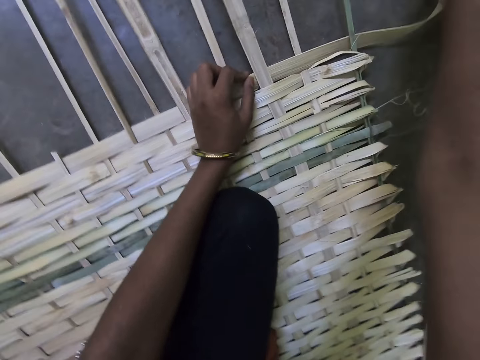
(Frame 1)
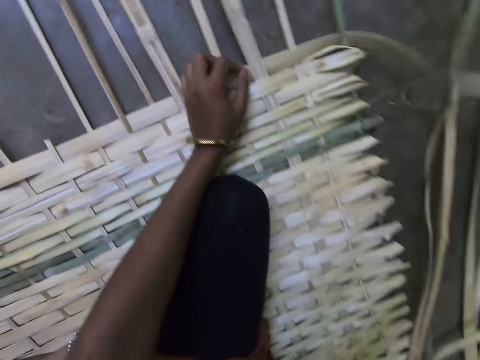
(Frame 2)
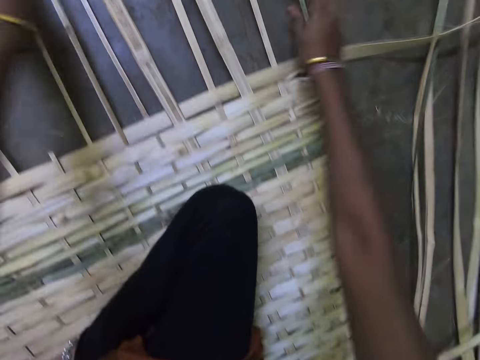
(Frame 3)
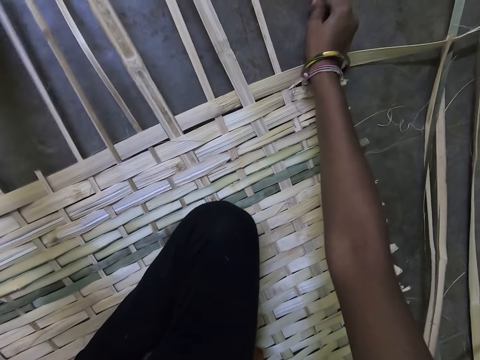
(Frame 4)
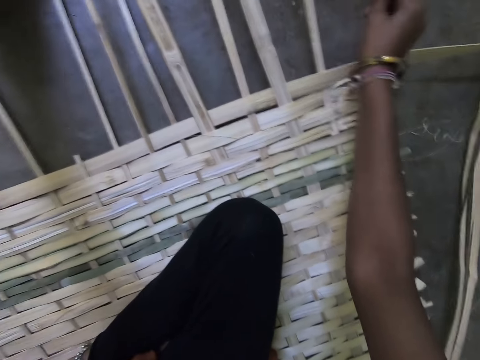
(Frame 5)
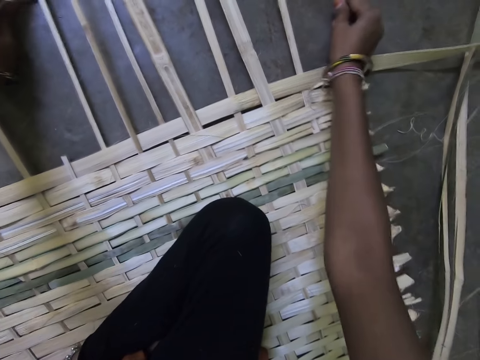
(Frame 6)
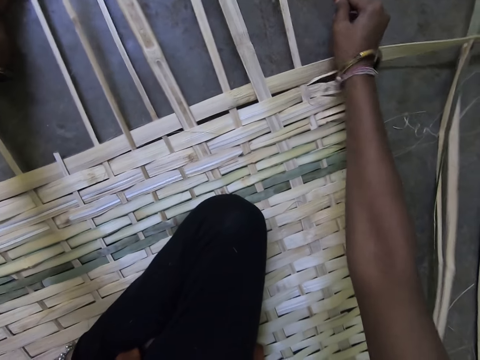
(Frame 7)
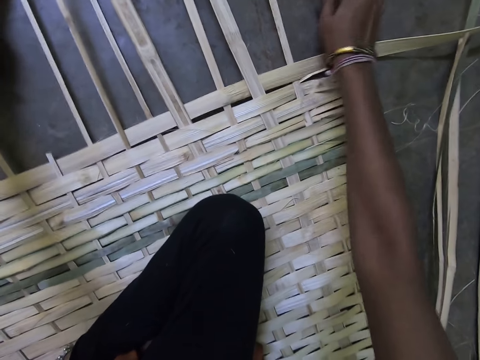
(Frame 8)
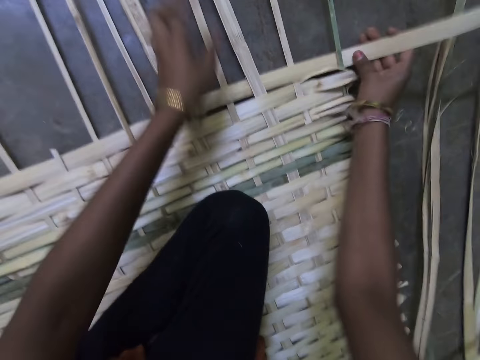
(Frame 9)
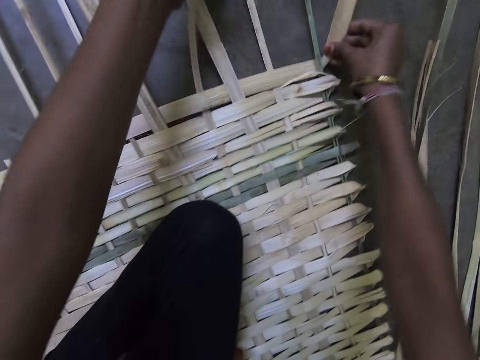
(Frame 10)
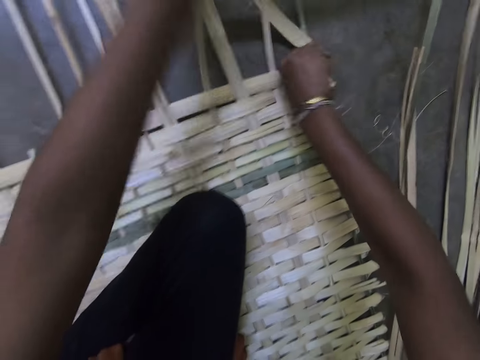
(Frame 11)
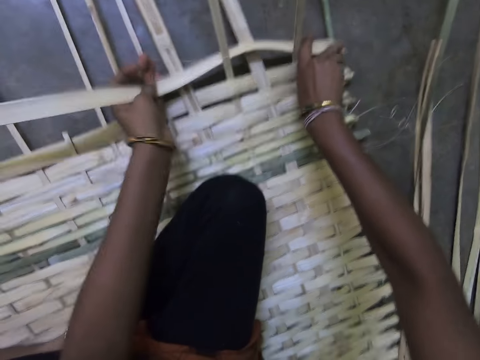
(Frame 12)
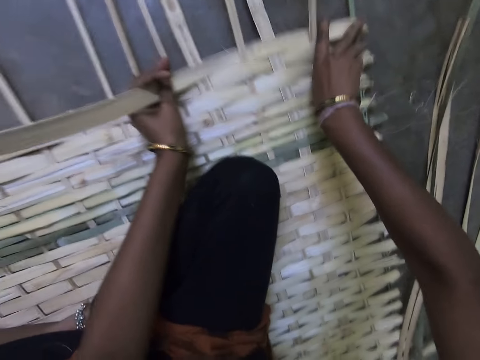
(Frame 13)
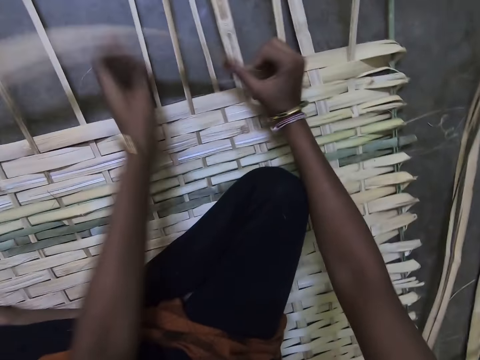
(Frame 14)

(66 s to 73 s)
The camera wearer adjusts the bamboo materials. They make a bamboo mat with hands using the bamboo materials.

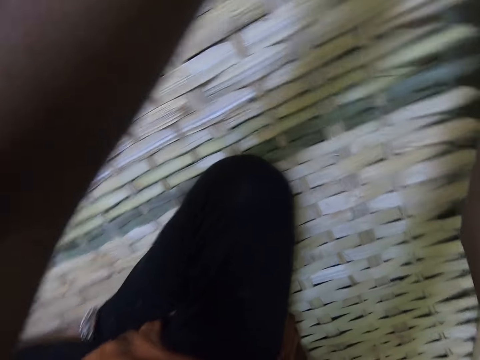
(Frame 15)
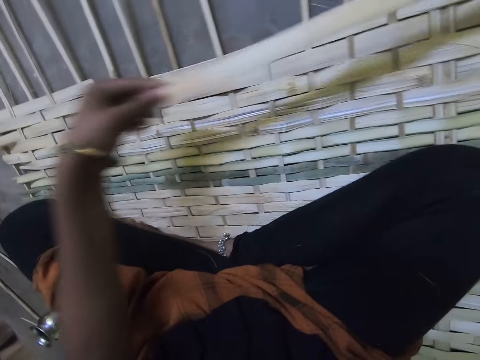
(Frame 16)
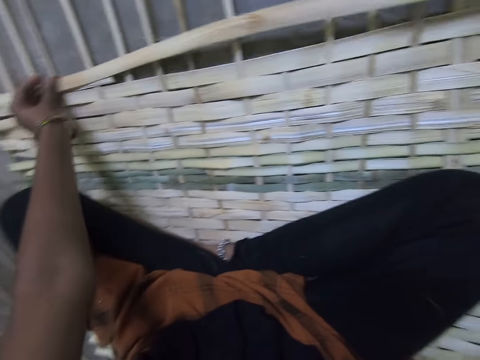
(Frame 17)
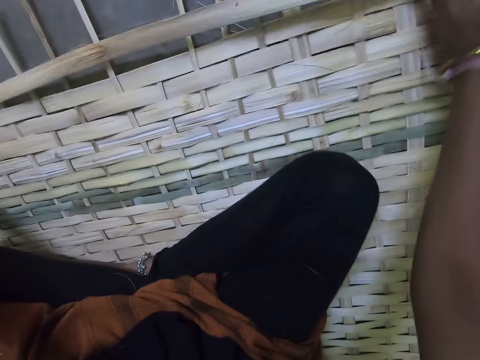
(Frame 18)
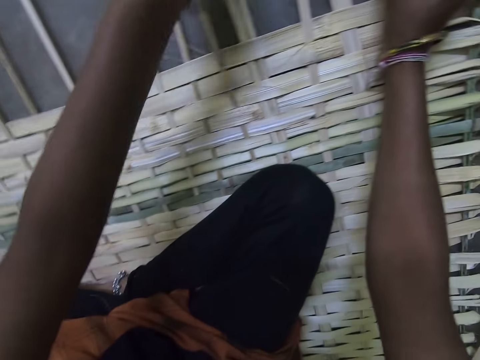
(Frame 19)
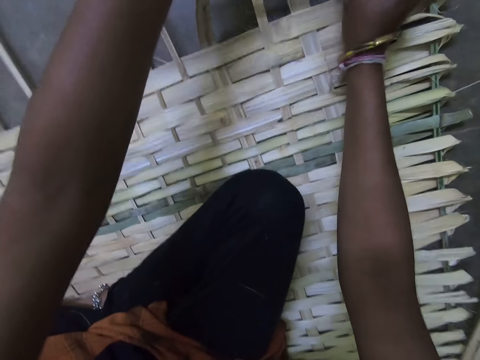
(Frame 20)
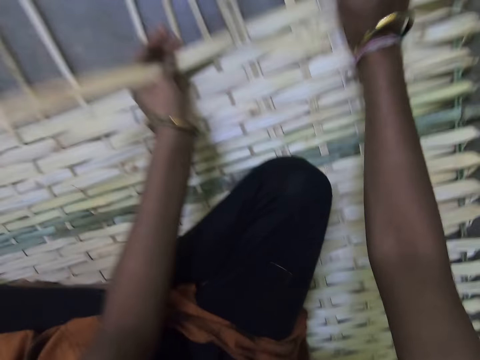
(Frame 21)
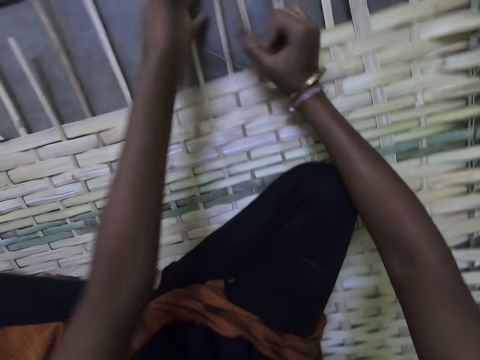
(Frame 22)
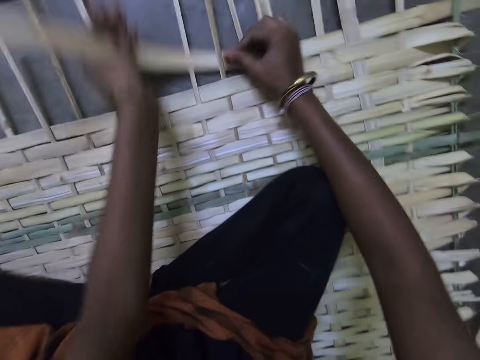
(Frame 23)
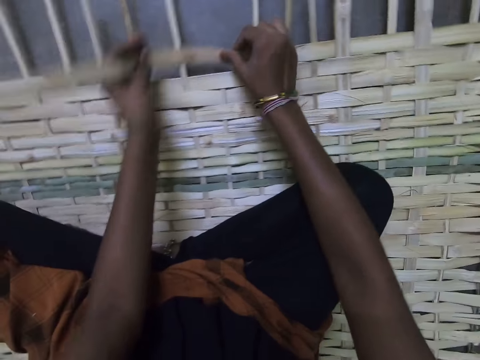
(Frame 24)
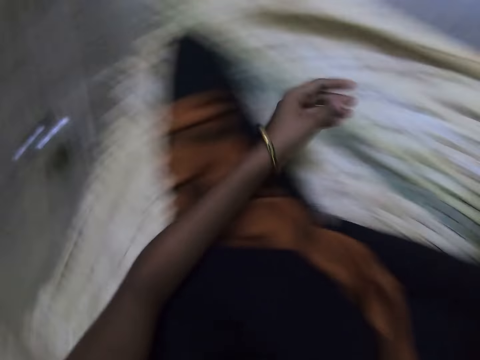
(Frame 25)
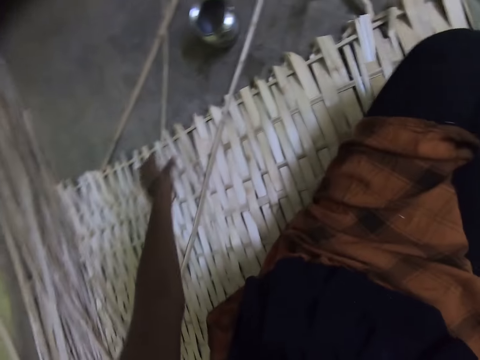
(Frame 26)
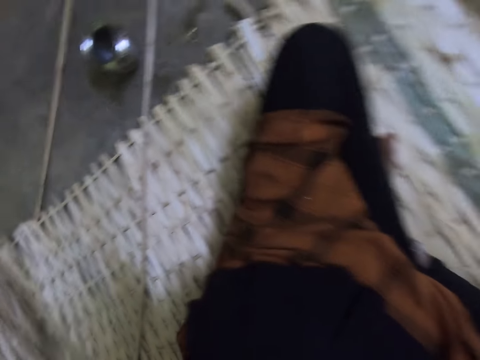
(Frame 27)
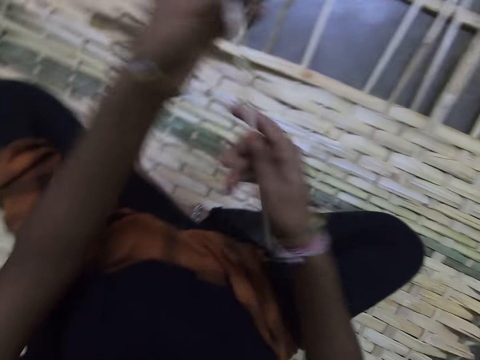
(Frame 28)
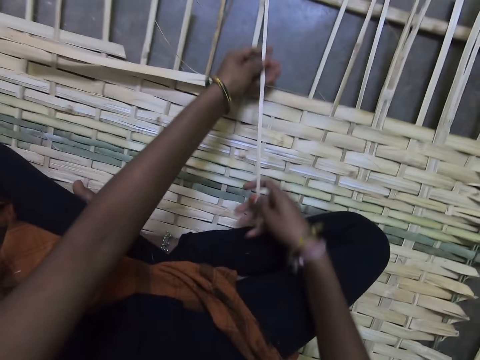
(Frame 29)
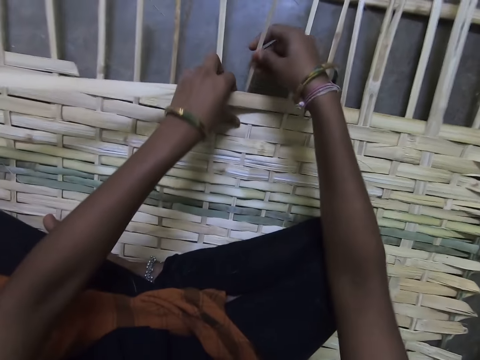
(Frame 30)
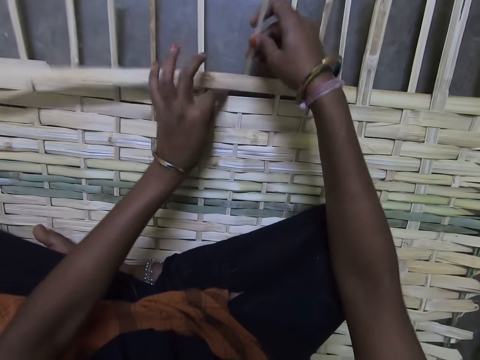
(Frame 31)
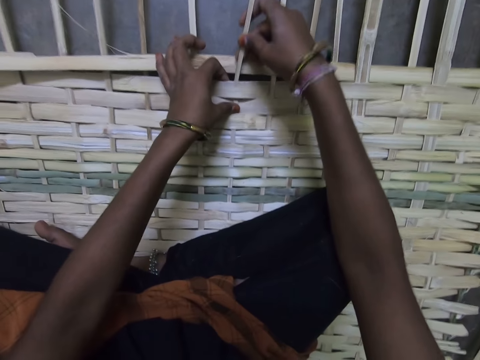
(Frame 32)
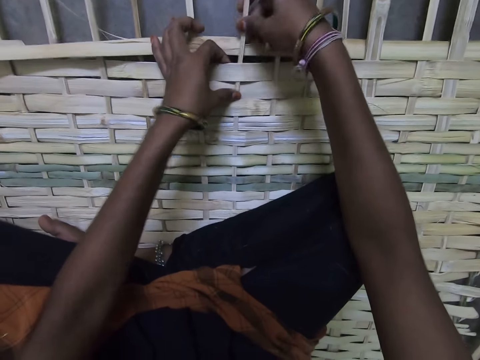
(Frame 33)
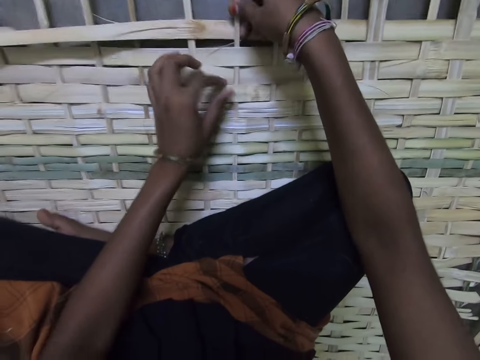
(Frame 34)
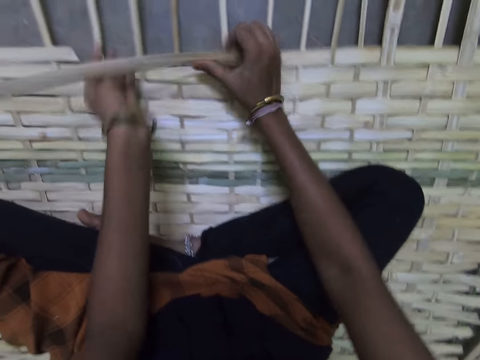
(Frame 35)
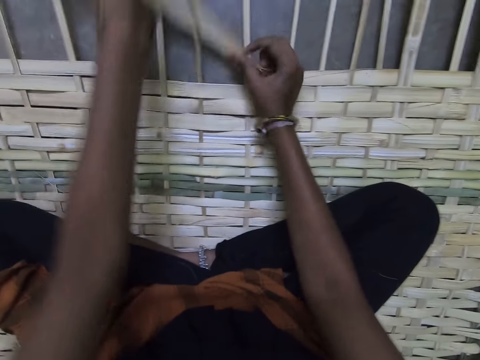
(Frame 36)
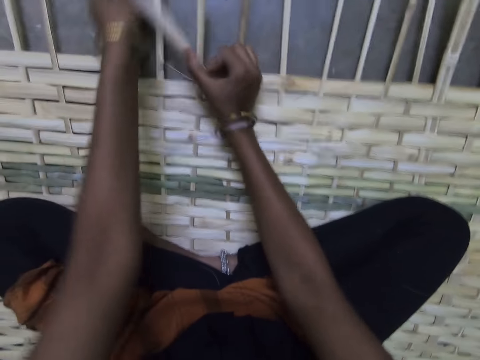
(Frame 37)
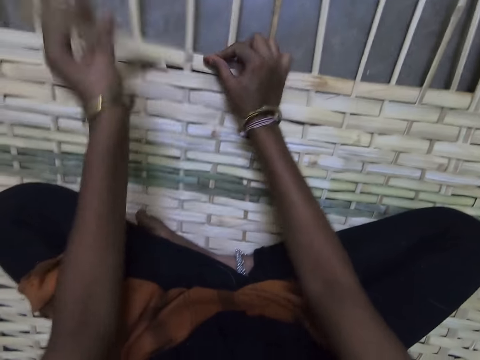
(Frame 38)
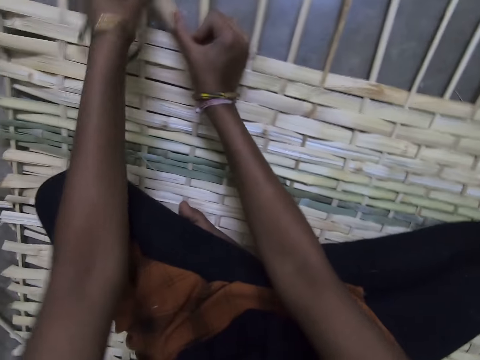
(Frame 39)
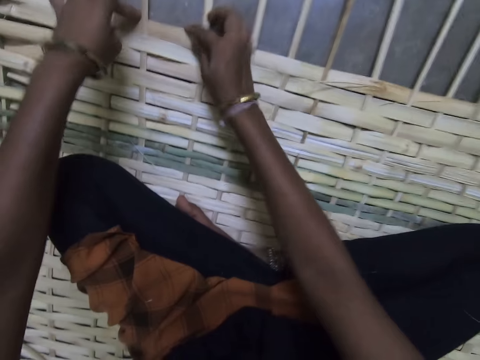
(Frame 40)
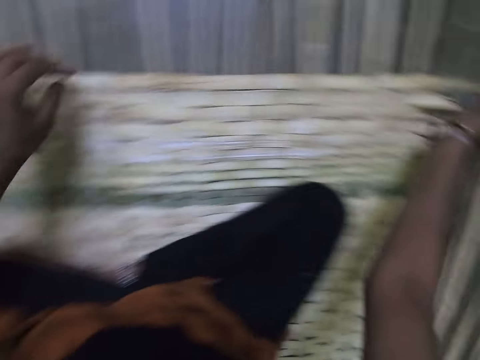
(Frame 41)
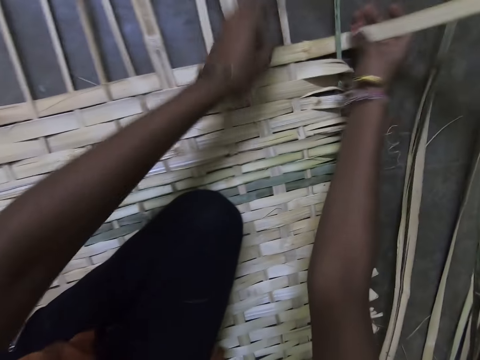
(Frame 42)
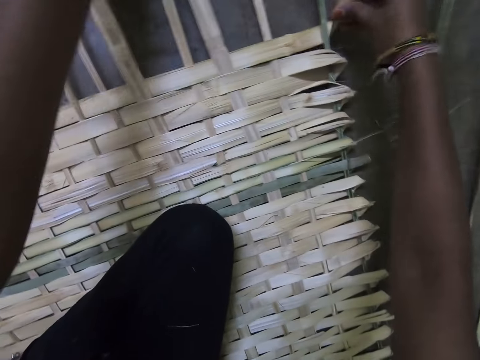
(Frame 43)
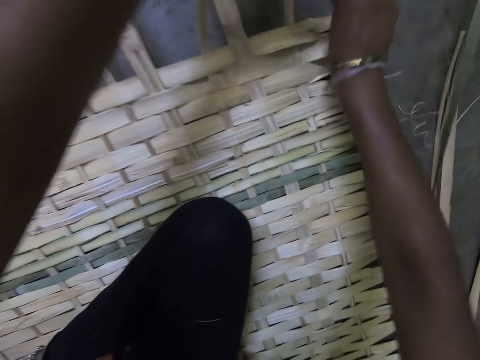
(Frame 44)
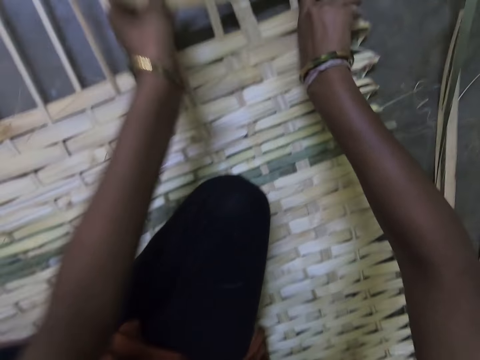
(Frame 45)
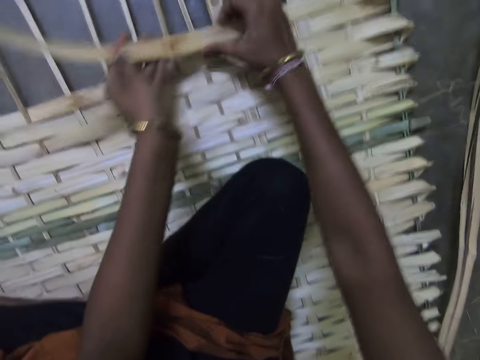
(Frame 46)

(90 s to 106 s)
The camera wearer weaves the mat with the raffia string. They measure a bamboo material on the bamboo mat with hands. They make the bamboo mat with hands using bamboo materials. They look around. They take another raffia string from the floor. They pick a bamboo material. They weave the mat with the raffia string. They insert the bamboo material in between the bamboo mat. They make the bamboo mat with hands using bamboo materials.

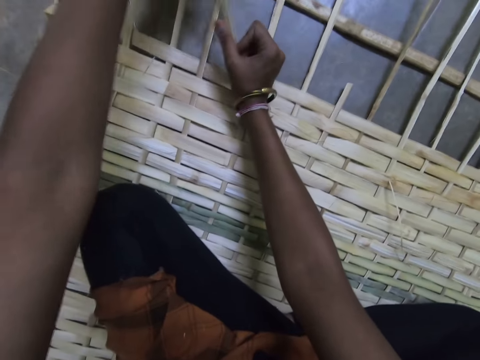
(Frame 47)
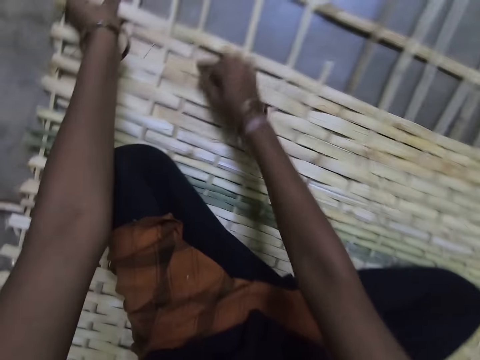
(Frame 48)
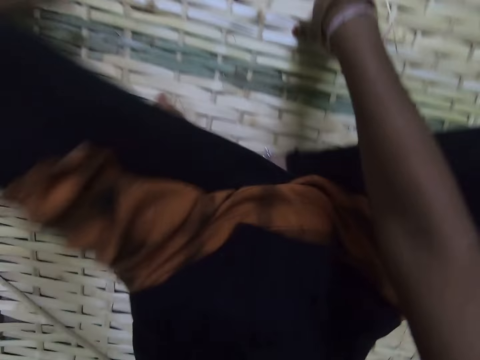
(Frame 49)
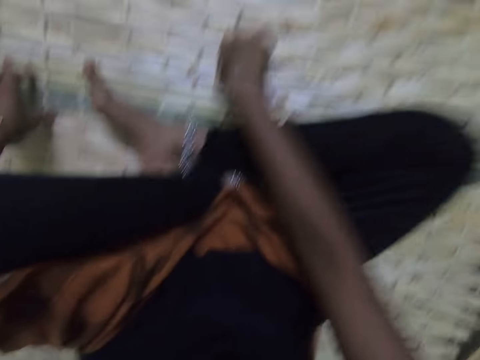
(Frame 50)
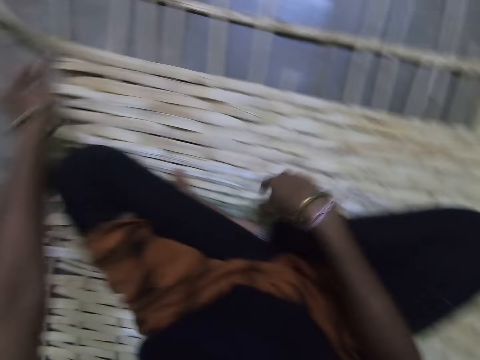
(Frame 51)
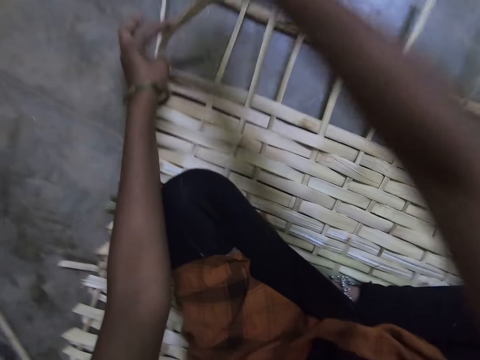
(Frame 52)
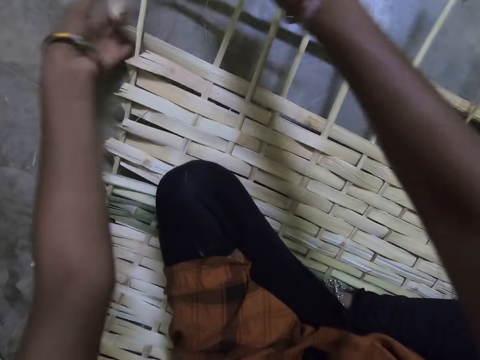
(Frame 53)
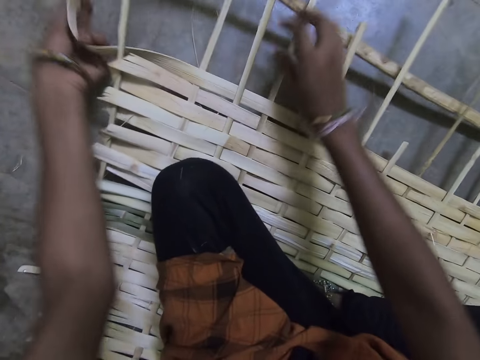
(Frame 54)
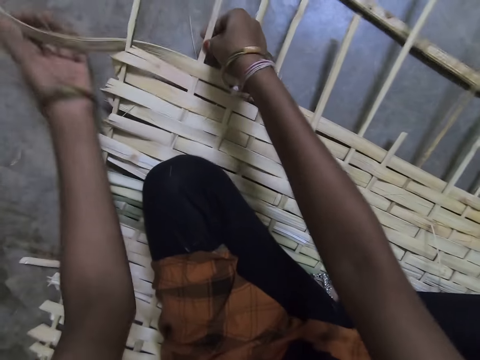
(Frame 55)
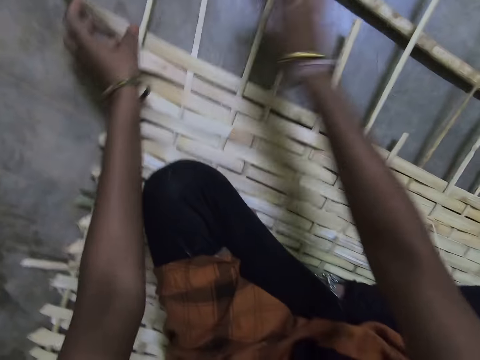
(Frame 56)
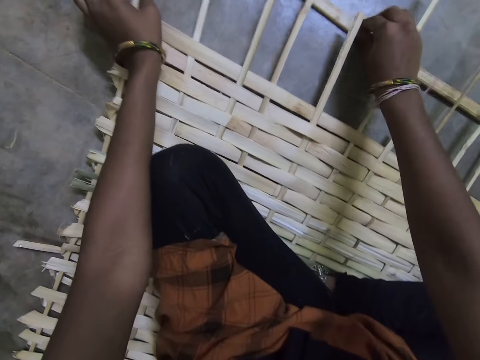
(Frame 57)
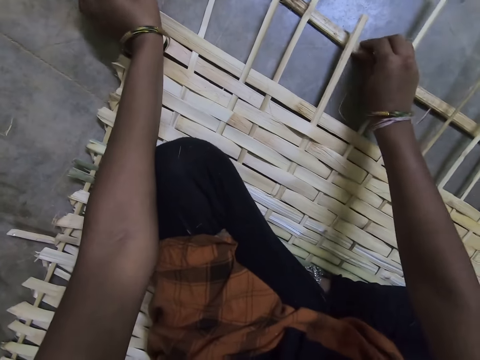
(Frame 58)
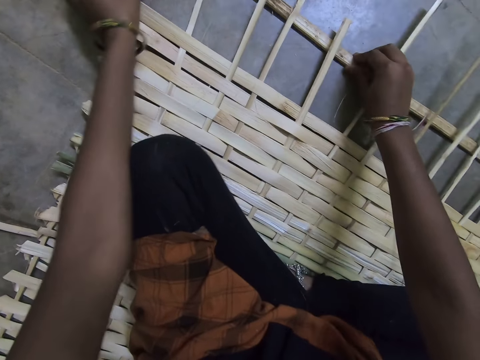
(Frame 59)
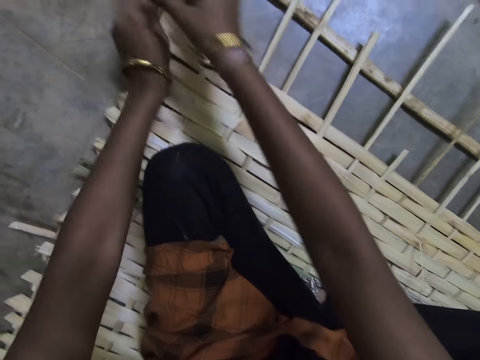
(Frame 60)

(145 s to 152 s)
The camera wearer adjusts her sitting position. She makes a bamboo mat with hands using bamboo materials. She adjusts a bamboo material using the right hand.
